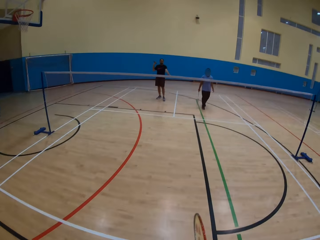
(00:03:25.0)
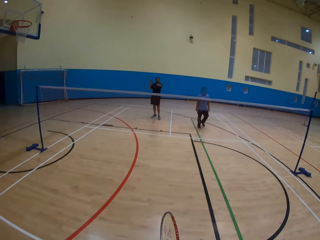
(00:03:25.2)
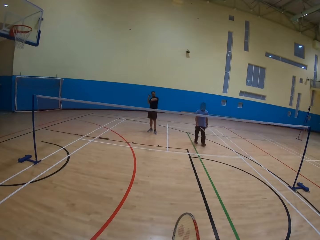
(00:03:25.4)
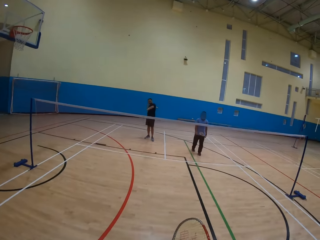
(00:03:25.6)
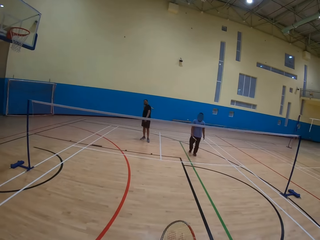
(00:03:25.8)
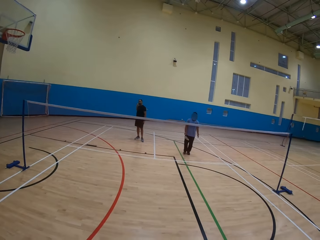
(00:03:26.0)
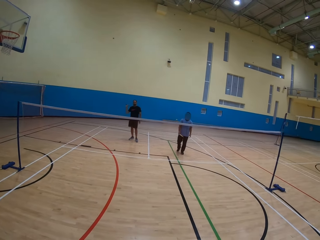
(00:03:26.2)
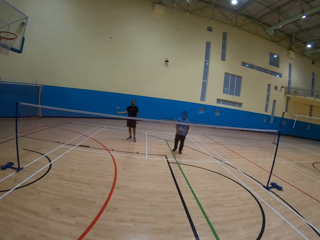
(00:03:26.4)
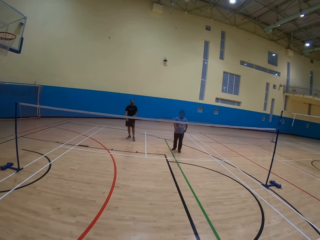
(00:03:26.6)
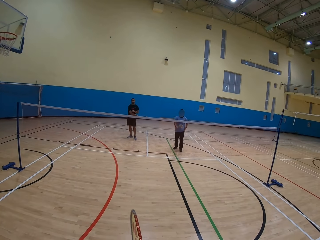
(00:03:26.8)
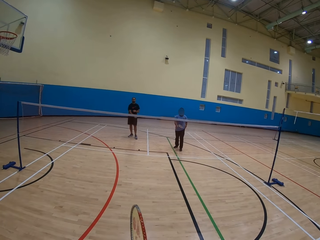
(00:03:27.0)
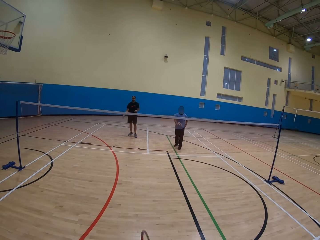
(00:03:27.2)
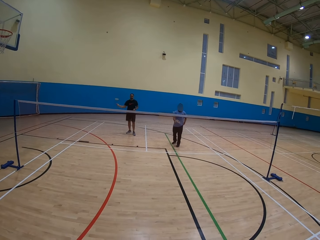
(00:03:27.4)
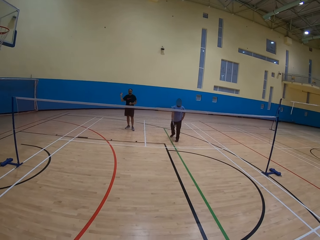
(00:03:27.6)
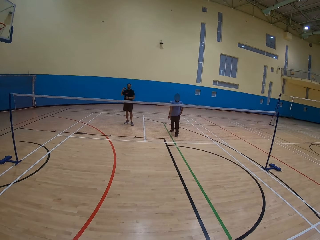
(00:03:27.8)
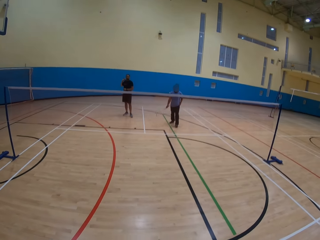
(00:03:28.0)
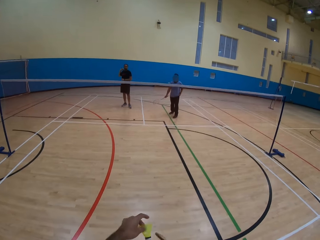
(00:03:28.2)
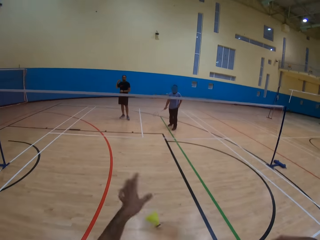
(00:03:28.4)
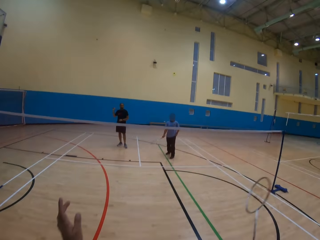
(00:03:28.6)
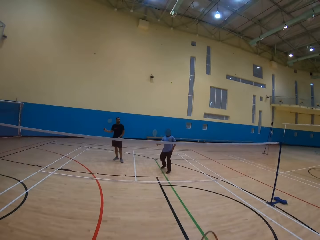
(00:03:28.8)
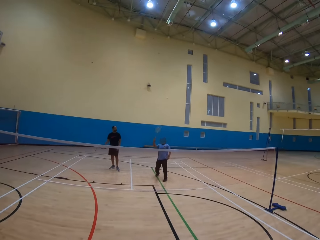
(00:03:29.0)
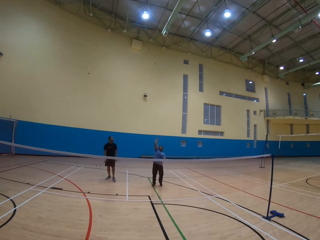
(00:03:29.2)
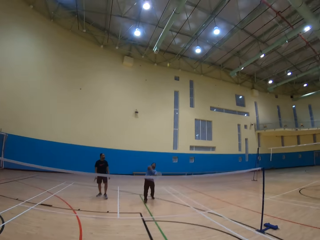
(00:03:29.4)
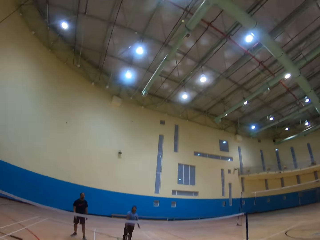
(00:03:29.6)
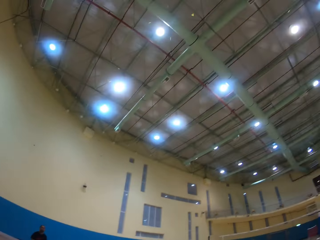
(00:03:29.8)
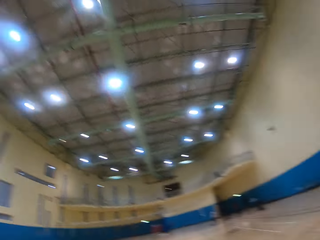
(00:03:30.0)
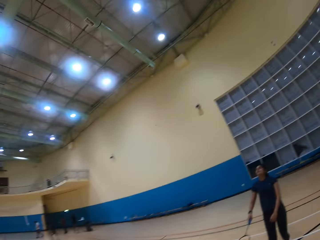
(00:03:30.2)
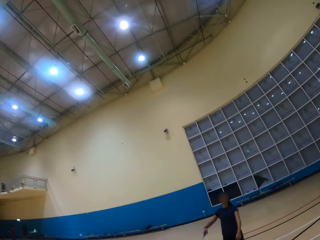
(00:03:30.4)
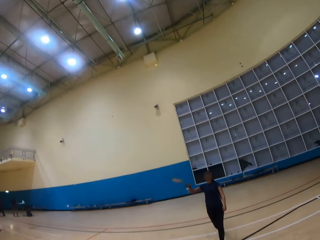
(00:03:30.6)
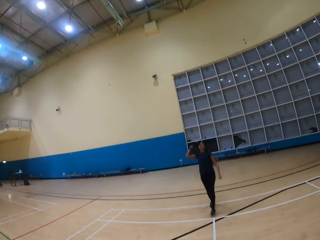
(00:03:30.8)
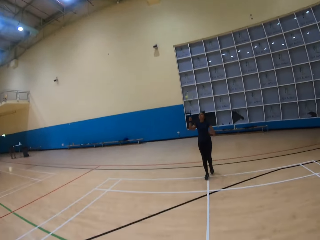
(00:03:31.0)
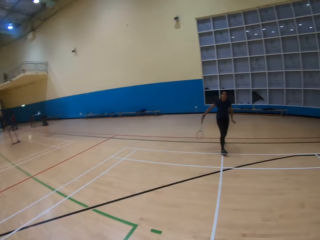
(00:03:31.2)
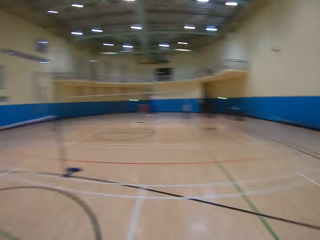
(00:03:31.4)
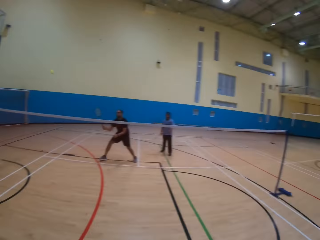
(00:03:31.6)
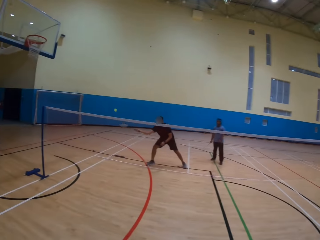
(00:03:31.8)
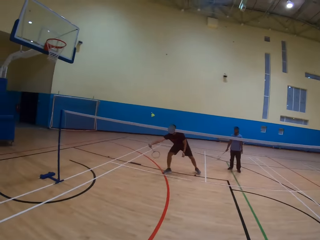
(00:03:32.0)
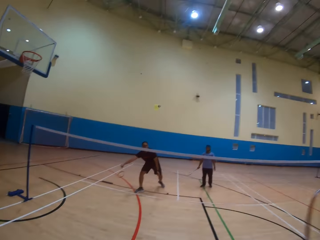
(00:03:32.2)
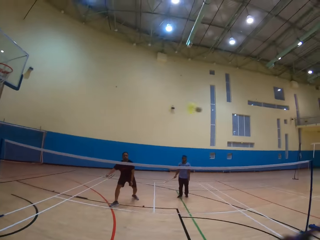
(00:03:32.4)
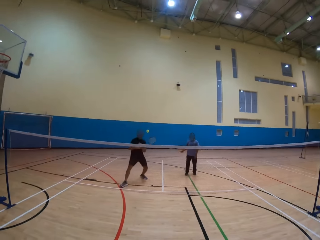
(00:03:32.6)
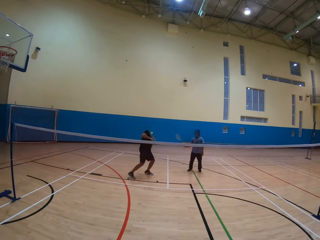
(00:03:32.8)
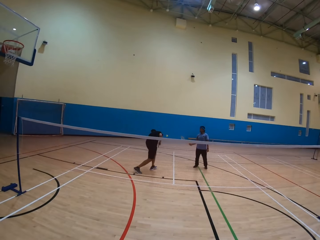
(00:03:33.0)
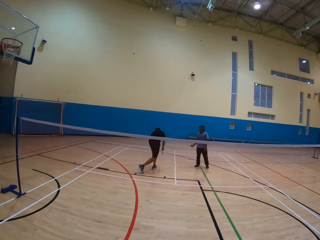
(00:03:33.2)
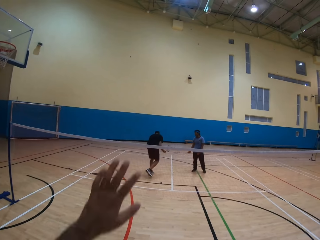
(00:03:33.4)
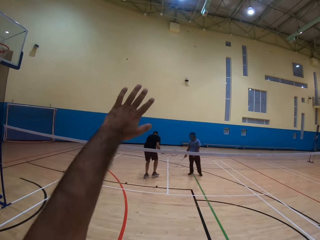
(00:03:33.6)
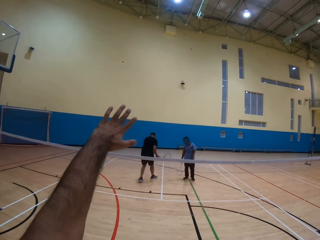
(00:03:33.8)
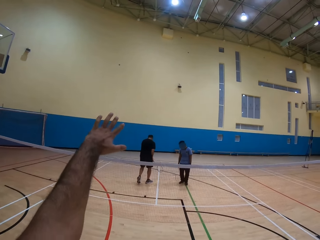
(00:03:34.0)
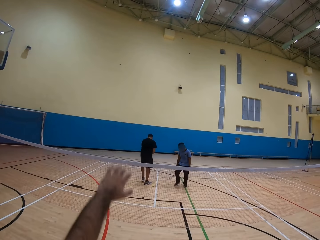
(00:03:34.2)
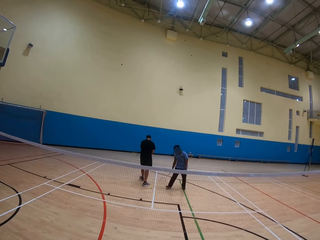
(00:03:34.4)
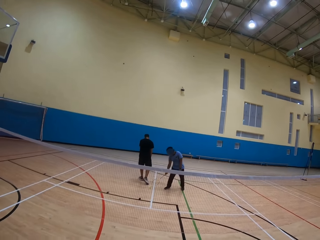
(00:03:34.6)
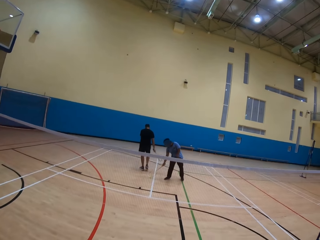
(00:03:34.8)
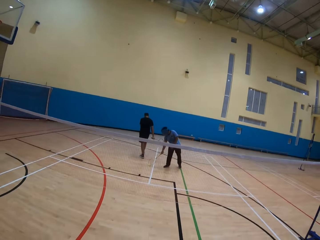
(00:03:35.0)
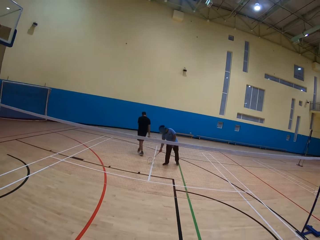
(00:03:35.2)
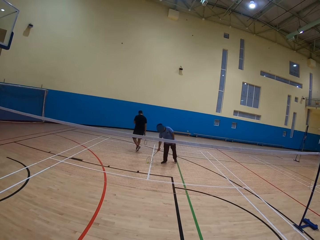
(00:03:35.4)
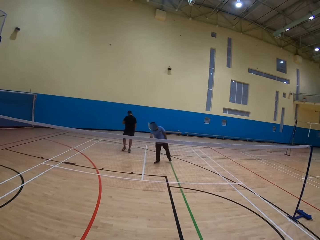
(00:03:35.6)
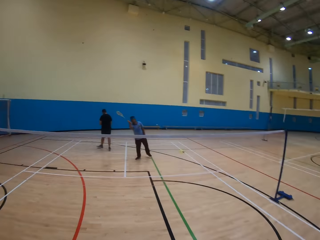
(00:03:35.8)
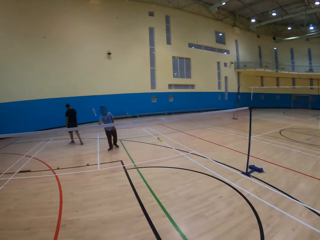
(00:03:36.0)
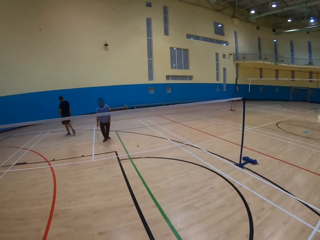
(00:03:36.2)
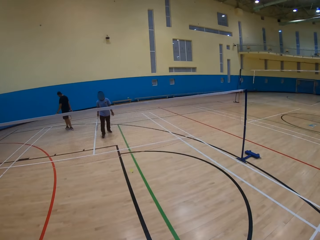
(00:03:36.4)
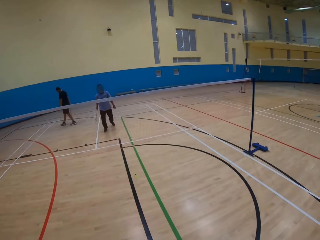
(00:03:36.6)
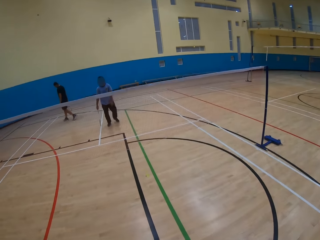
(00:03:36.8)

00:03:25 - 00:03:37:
The camera wearer does something. A man moves around. The camera wearer throws the ball. They play the badminton game. The man plays the badminton game. The camera wearer looks around. Another man plays the badminton game. The camera wearer raises the left hand. The first man picks the shuttlecock from the floor. The other man moves around.

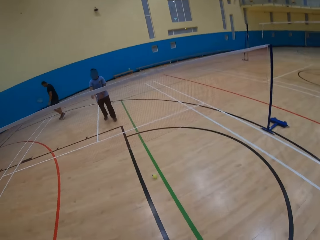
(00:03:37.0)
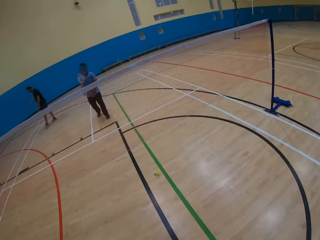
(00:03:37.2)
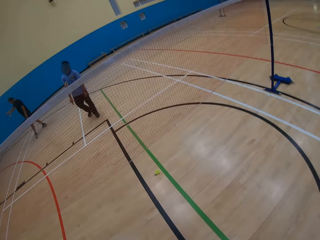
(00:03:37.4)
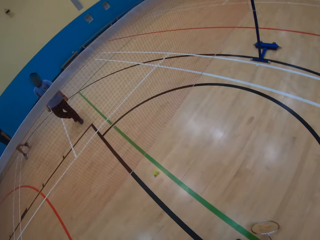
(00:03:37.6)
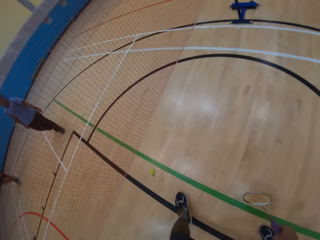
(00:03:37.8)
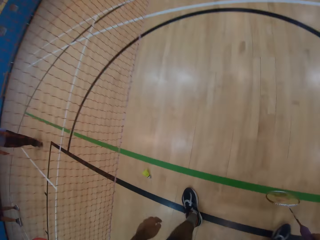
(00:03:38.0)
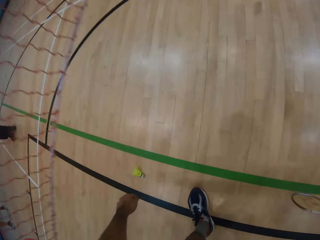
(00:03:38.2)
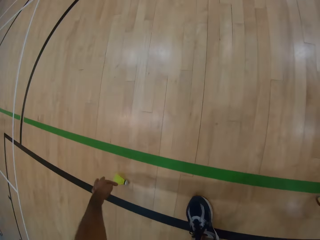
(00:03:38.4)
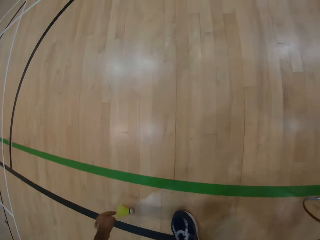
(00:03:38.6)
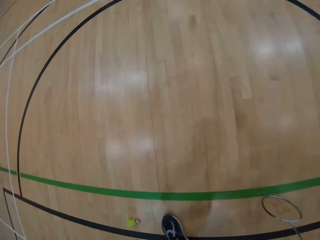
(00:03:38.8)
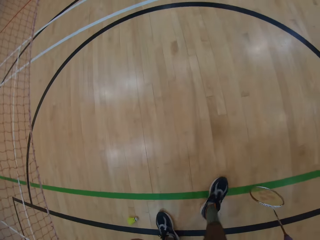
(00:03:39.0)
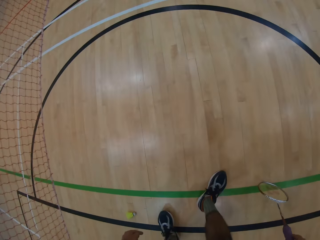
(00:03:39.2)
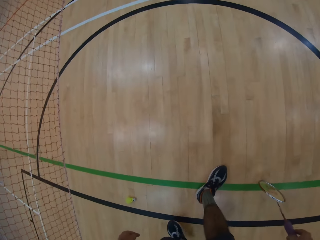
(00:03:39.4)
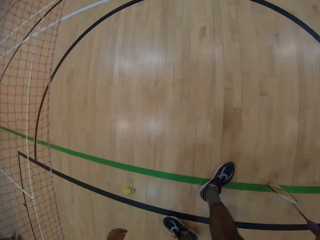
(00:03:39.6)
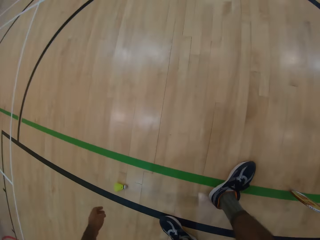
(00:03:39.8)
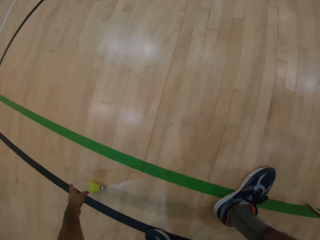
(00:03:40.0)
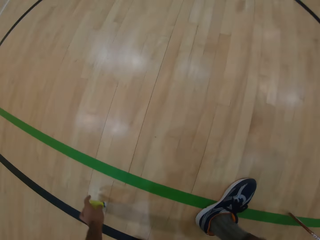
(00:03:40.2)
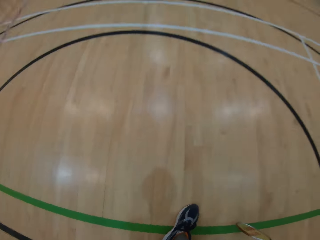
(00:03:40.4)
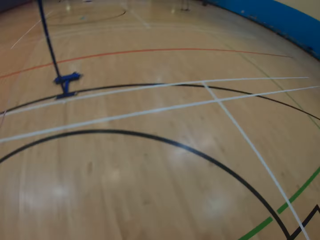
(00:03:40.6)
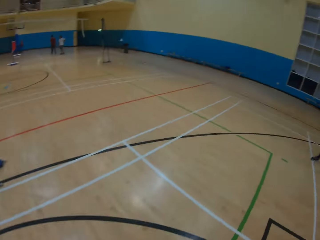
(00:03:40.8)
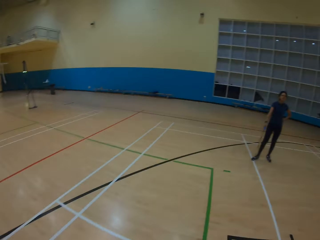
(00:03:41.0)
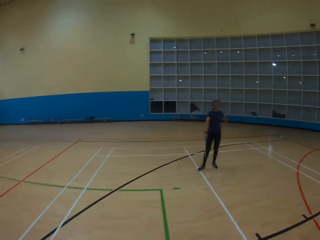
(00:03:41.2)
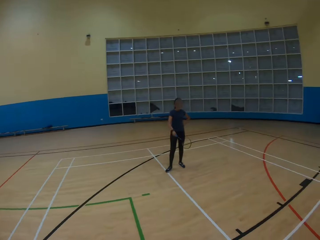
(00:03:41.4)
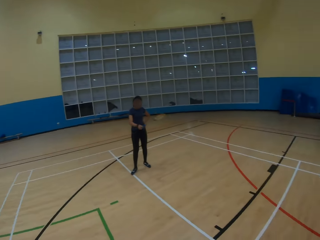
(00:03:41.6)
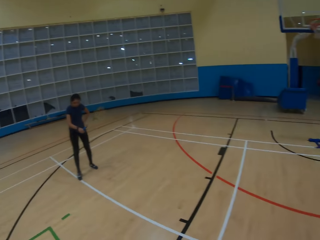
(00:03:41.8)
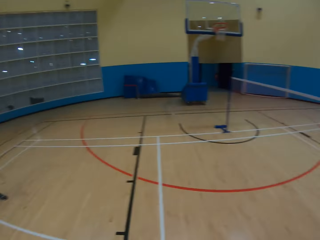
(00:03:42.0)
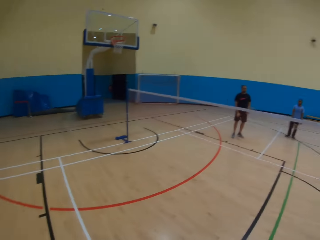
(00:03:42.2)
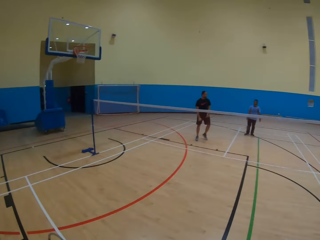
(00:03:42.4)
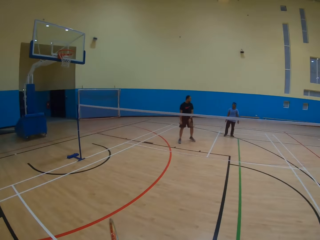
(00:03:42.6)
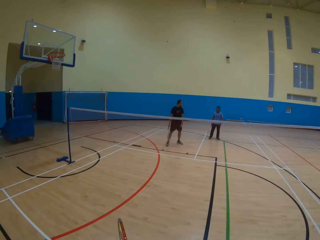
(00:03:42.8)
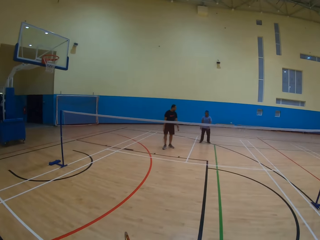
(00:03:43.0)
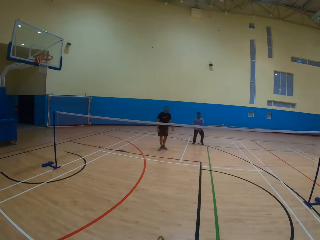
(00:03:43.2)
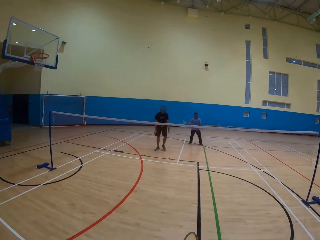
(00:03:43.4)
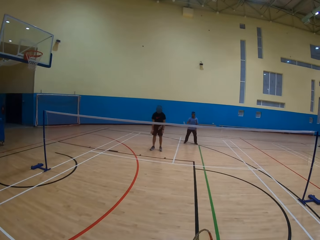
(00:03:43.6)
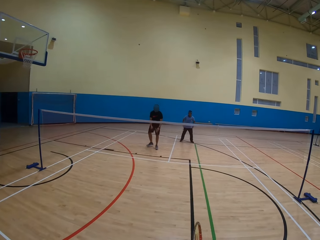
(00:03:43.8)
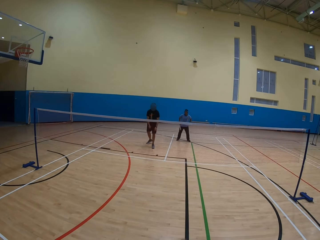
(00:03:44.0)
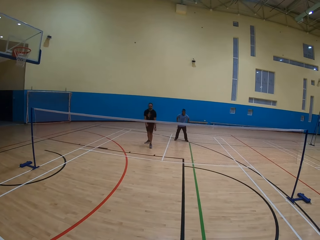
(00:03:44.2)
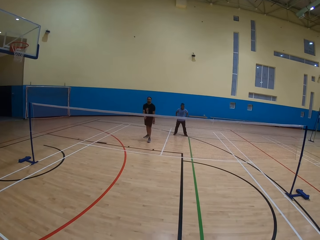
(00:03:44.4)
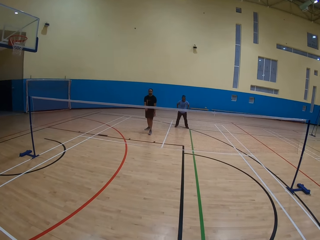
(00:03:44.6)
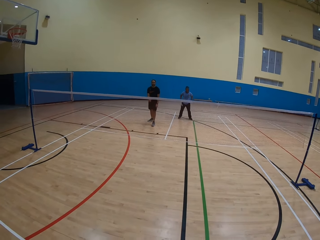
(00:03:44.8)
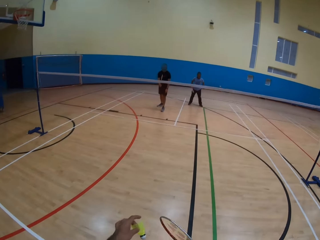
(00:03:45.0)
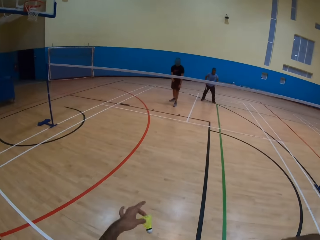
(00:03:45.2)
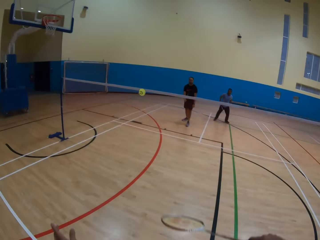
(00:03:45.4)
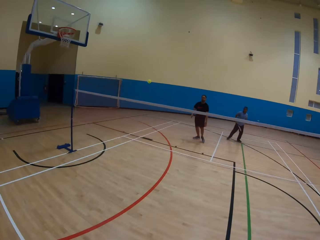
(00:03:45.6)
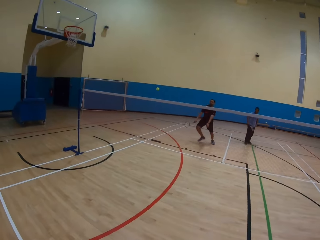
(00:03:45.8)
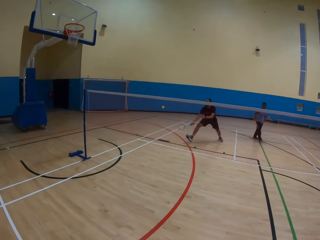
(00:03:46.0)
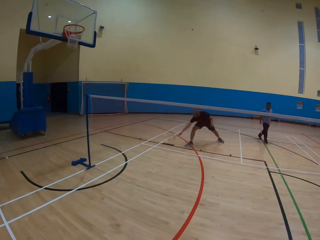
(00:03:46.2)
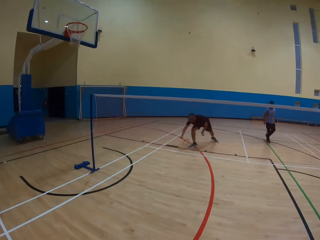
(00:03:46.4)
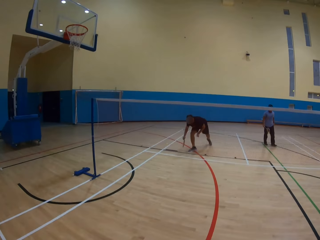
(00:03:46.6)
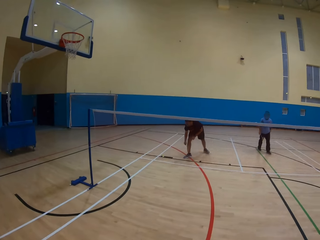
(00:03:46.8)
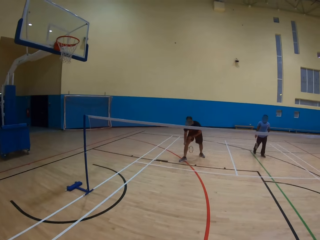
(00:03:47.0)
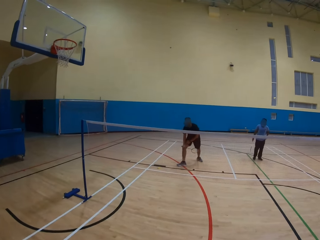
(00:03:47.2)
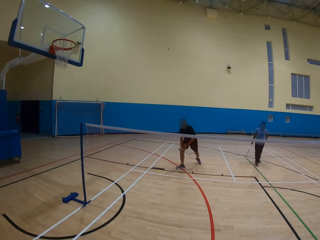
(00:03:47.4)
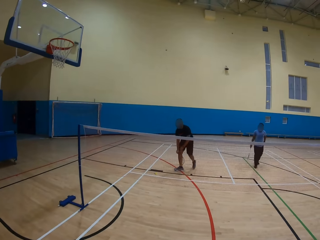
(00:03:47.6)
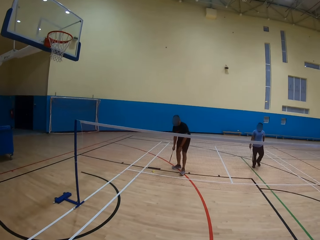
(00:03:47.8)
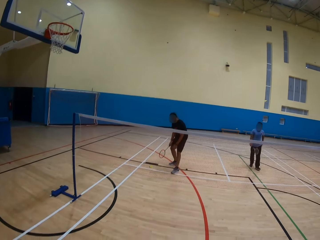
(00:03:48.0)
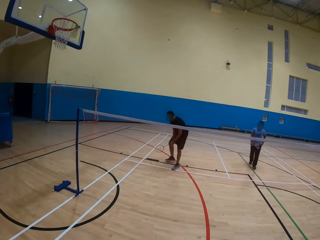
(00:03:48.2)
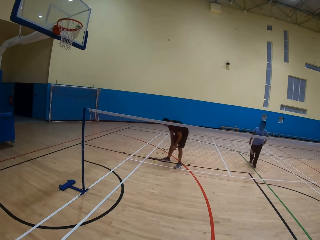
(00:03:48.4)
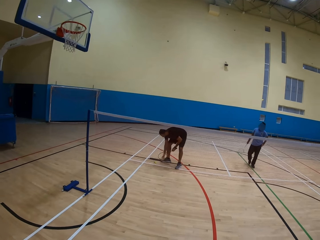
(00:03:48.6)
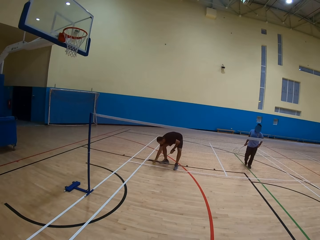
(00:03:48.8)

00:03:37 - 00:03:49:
A man moves around. The camera wearer picks the shuttlecock or ball from the floor. They step ahead and look around. Another man moves around. The camera wearer throws the ball. They play the badminton game. The other man picks the shuttlecock from the floor.
